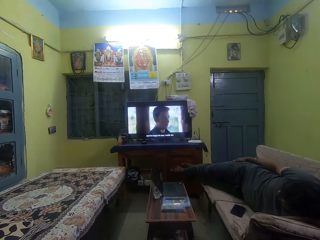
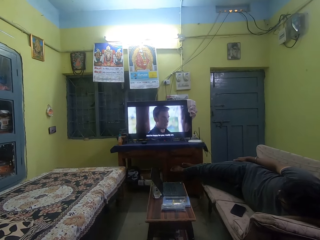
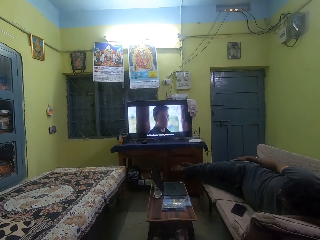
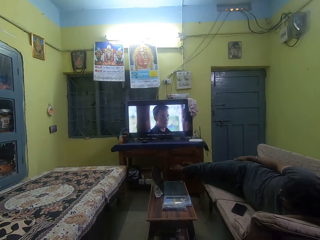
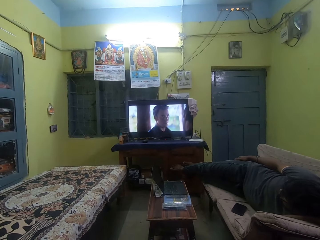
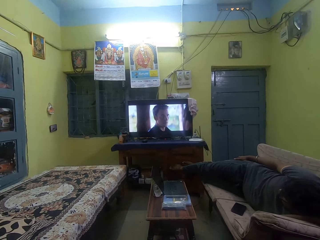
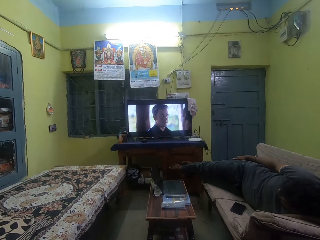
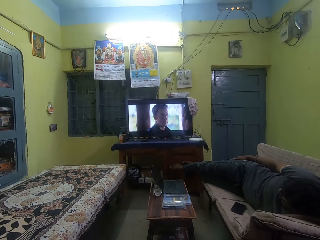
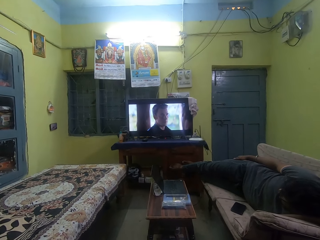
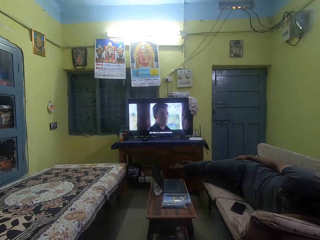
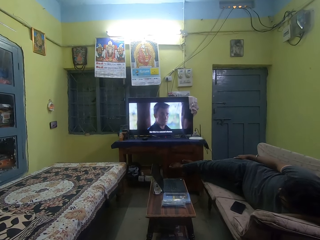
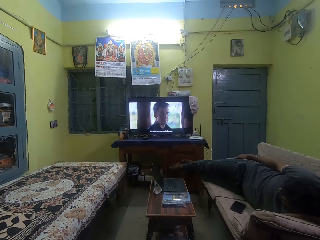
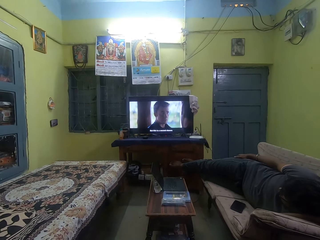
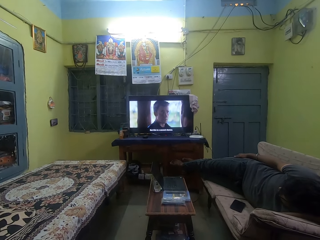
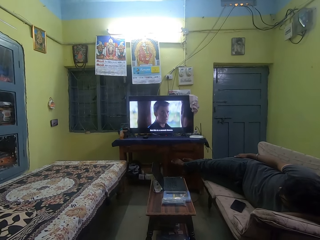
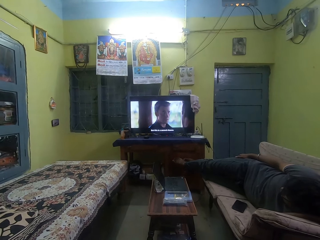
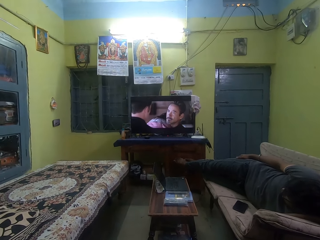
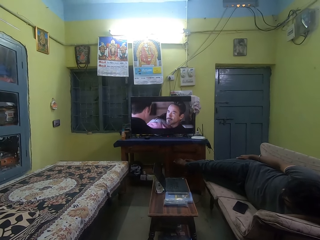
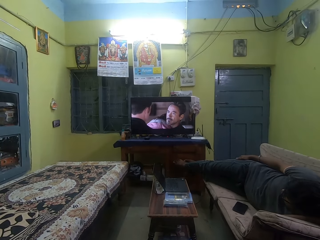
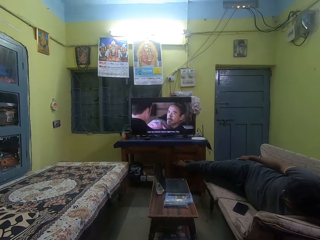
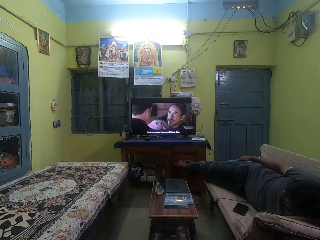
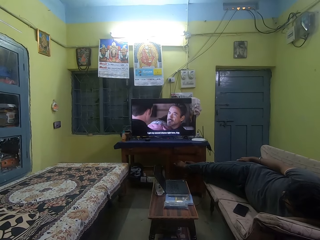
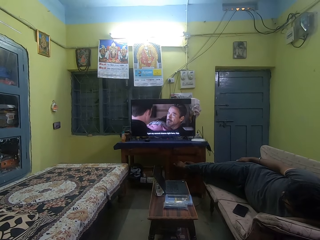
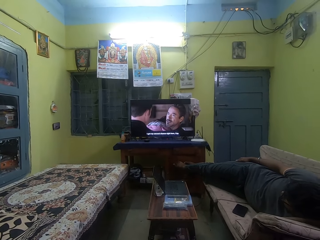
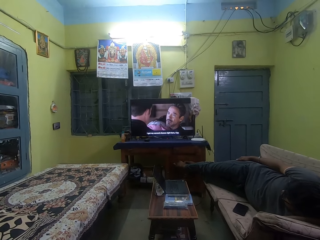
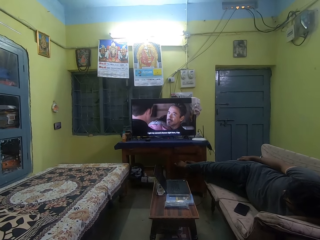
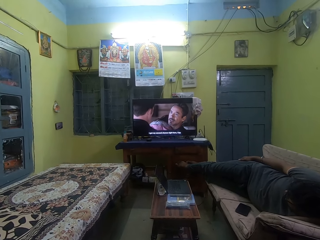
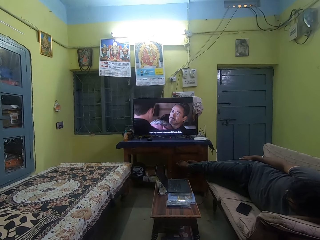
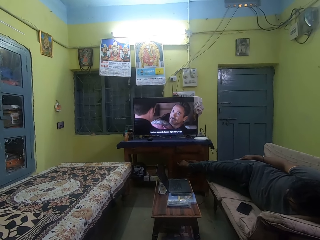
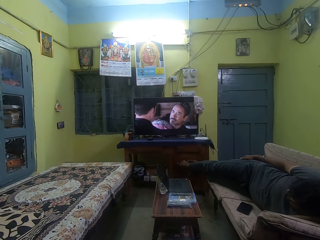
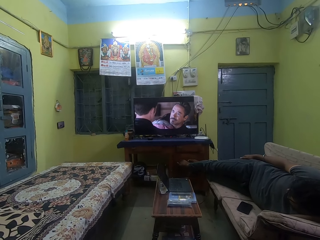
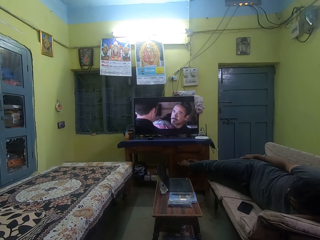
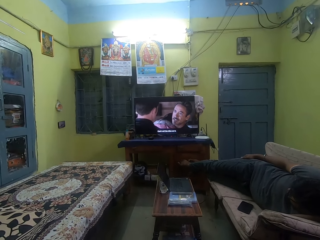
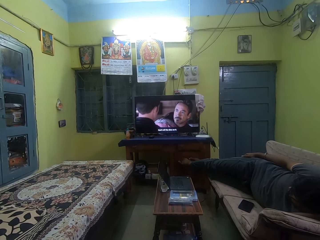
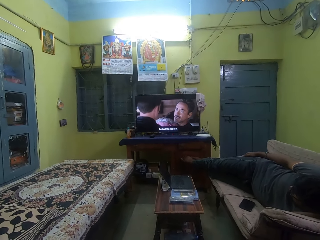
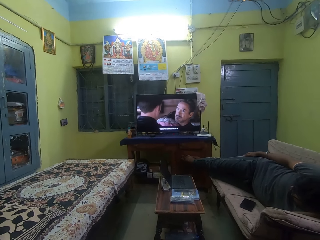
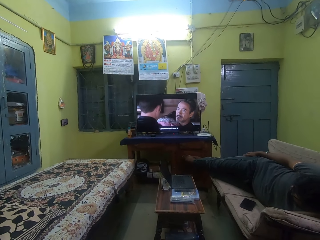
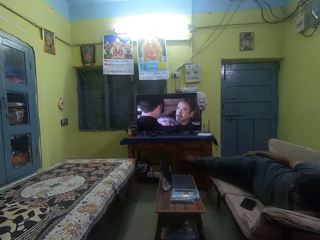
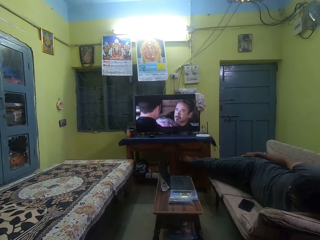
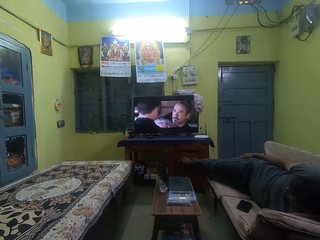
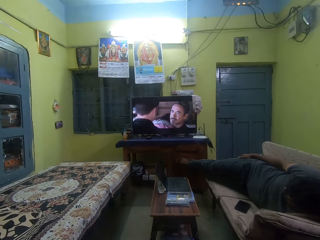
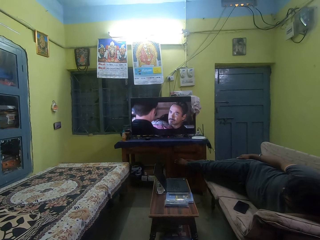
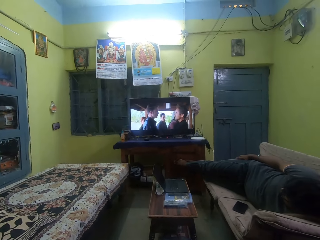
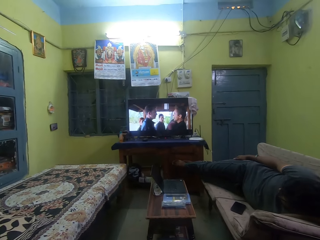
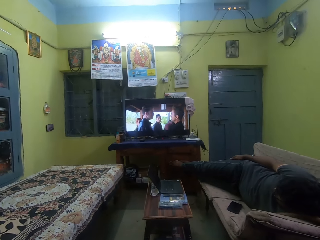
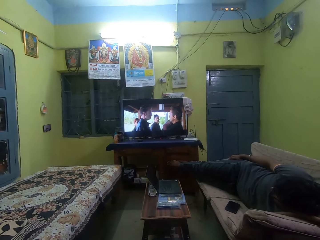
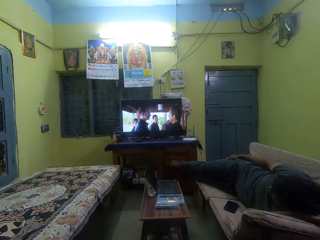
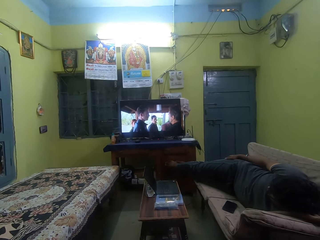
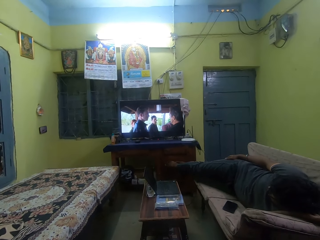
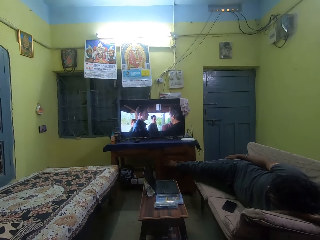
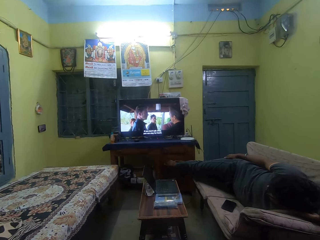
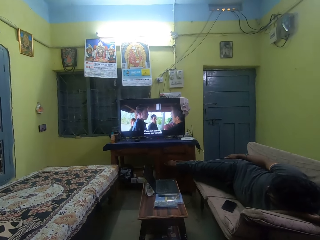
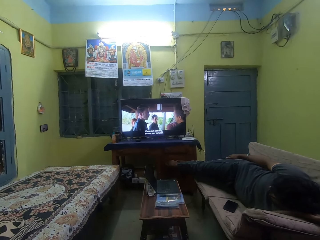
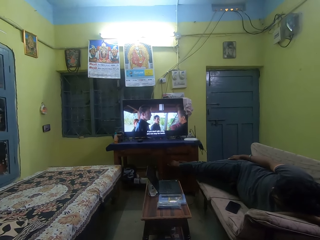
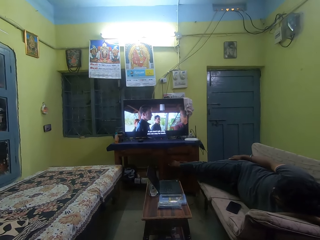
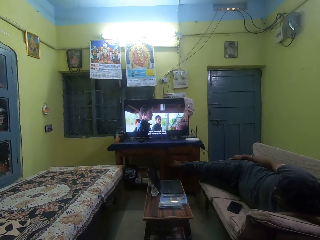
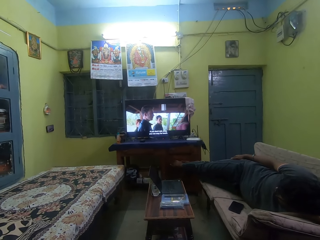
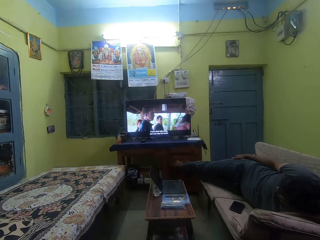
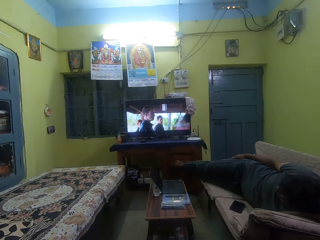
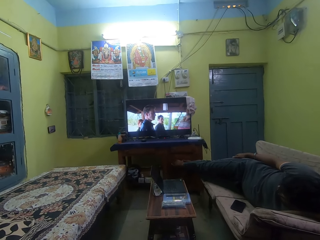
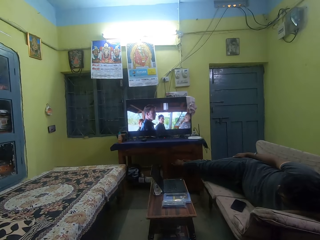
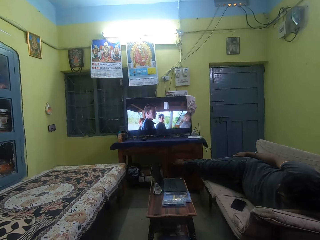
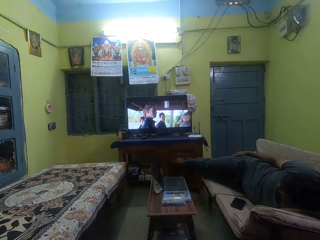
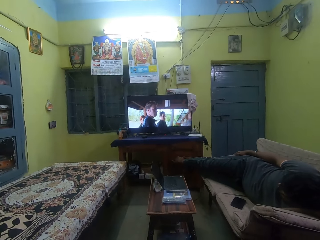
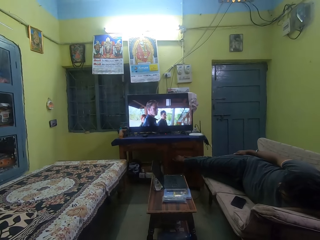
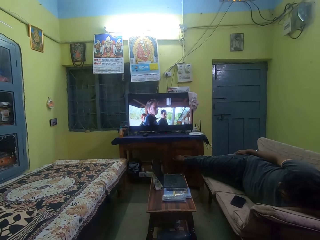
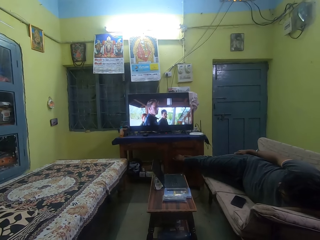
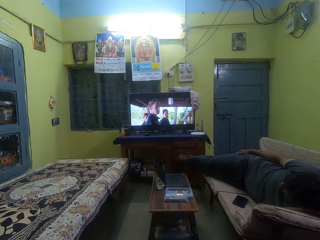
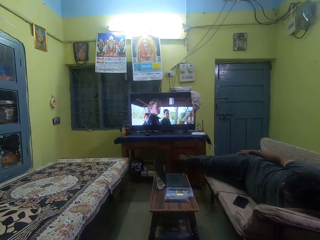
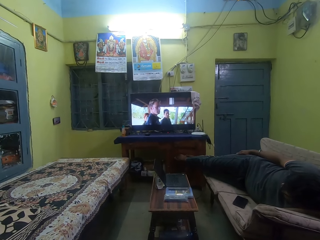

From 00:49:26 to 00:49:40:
The camera wearer watches television.

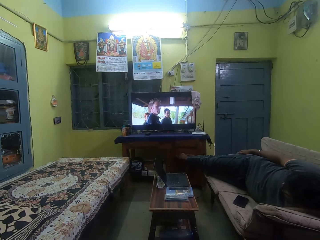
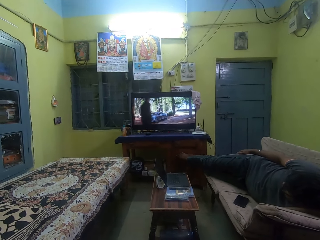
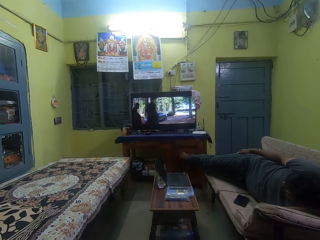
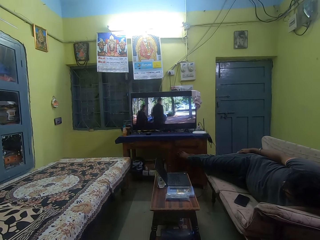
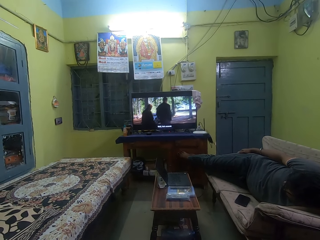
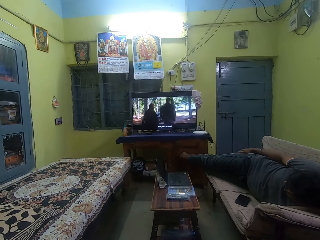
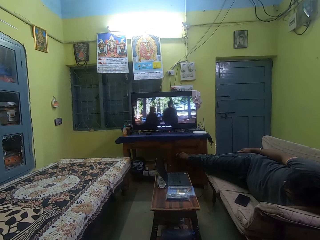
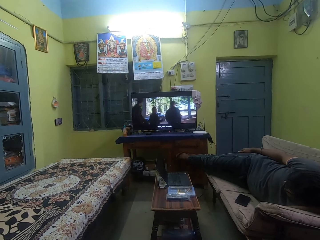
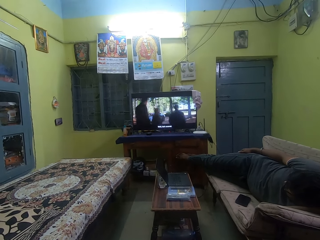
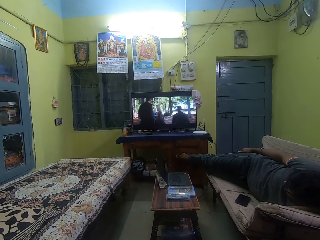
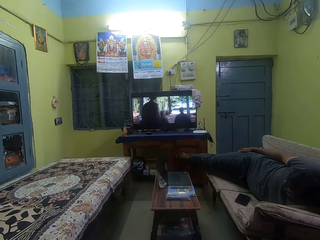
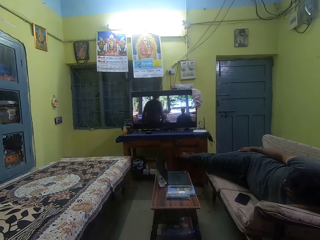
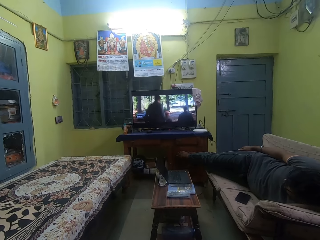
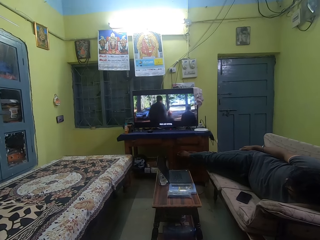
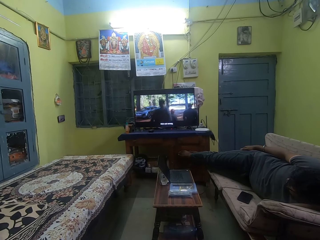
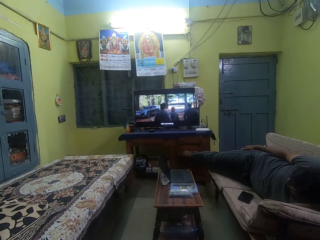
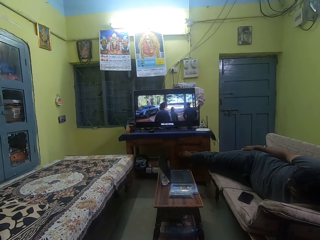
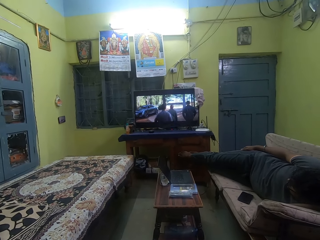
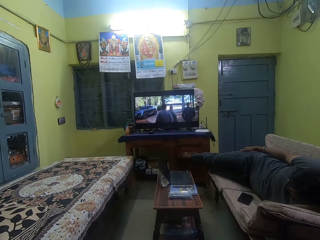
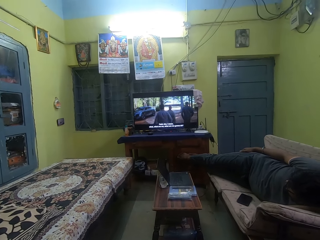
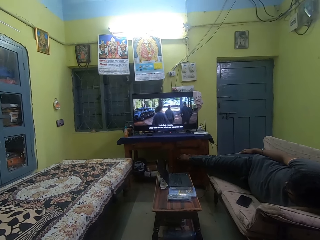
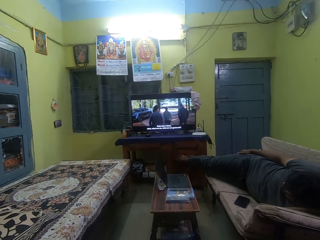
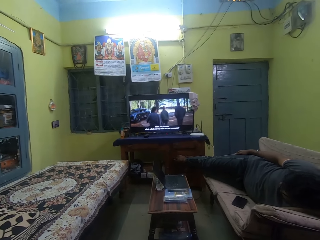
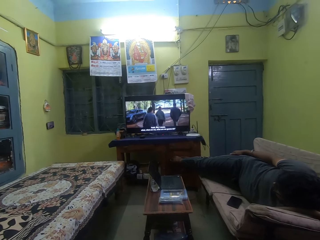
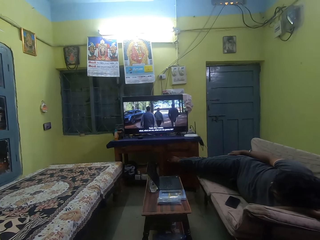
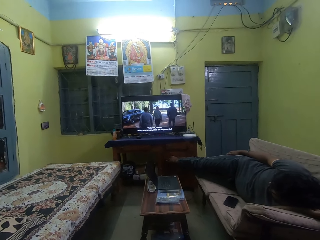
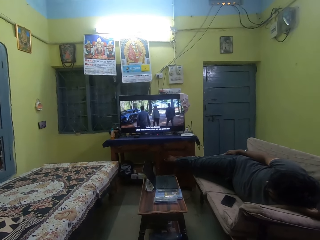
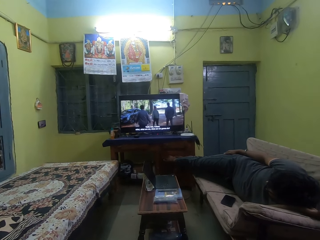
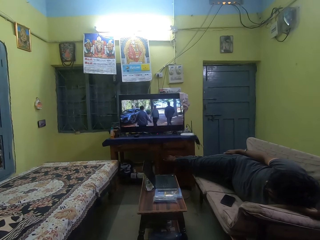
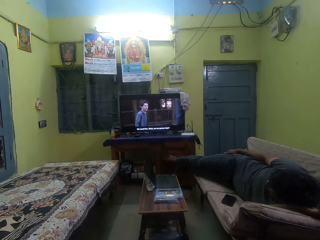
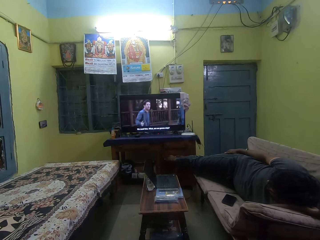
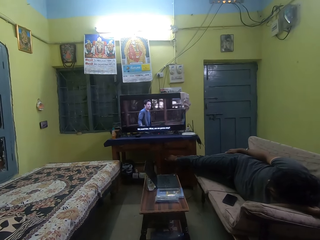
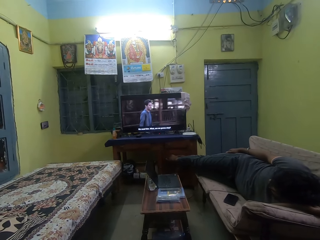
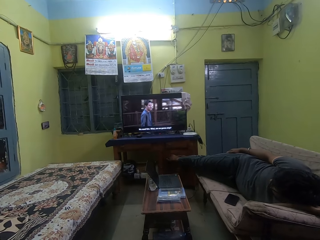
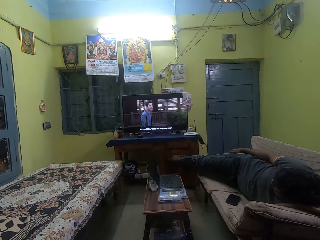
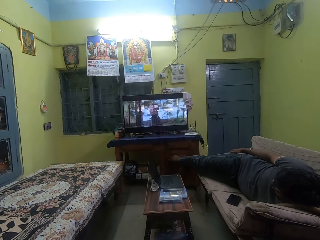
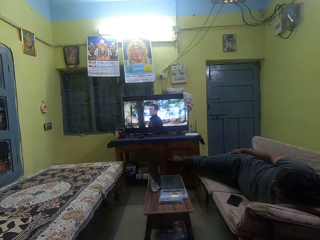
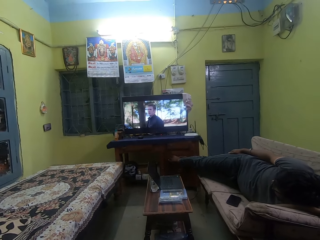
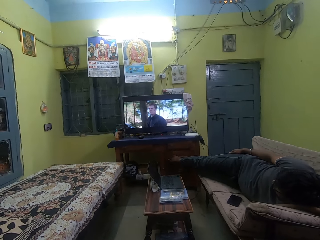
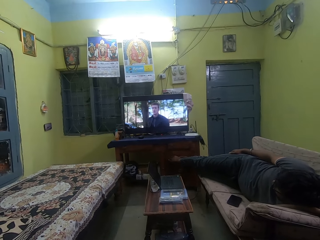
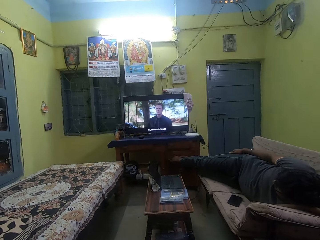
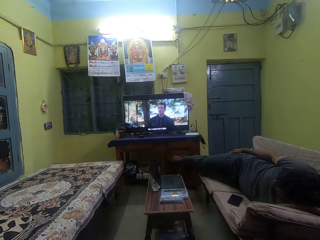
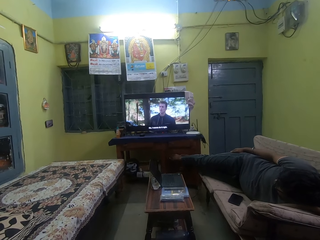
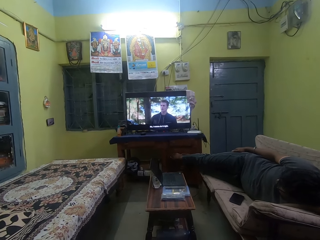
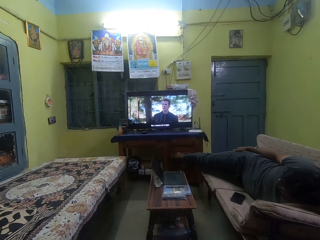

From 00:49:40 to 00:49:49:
The camera wearer watches television.
